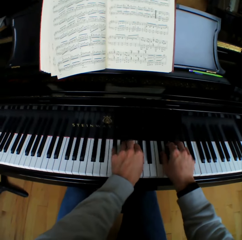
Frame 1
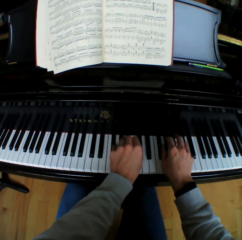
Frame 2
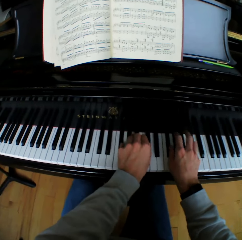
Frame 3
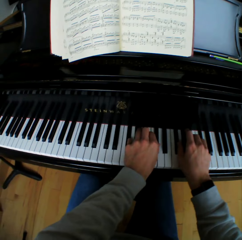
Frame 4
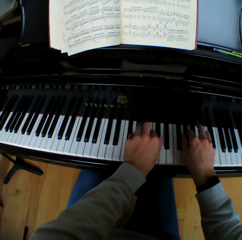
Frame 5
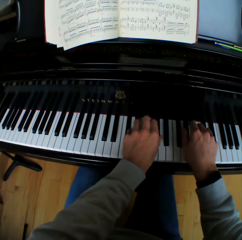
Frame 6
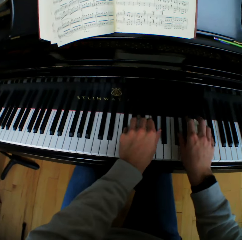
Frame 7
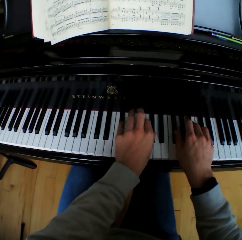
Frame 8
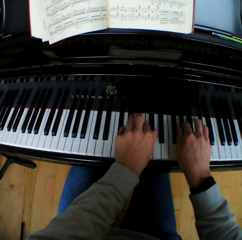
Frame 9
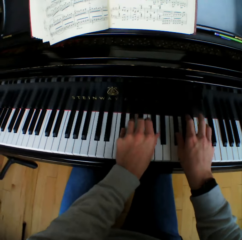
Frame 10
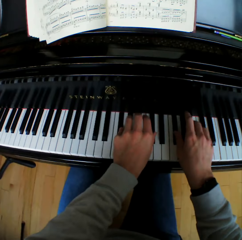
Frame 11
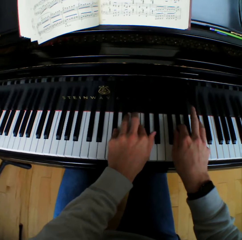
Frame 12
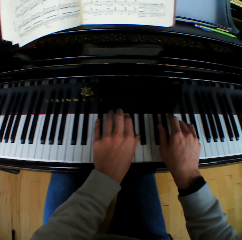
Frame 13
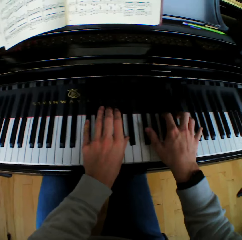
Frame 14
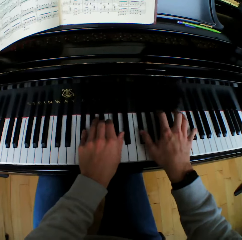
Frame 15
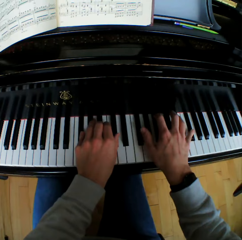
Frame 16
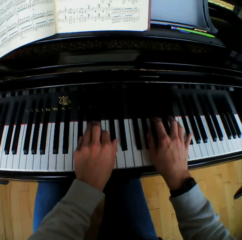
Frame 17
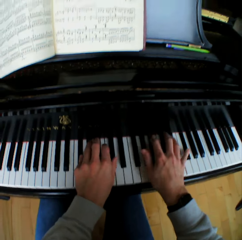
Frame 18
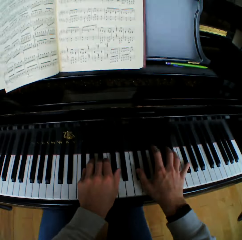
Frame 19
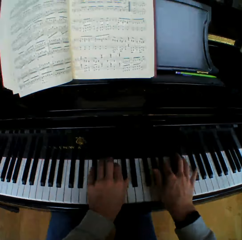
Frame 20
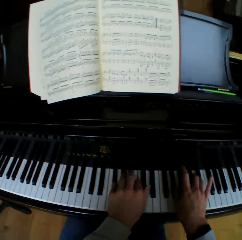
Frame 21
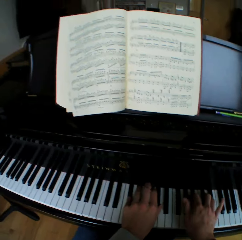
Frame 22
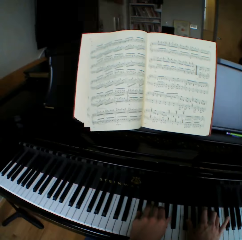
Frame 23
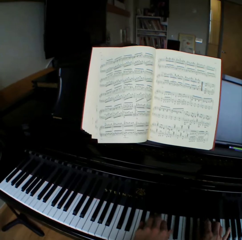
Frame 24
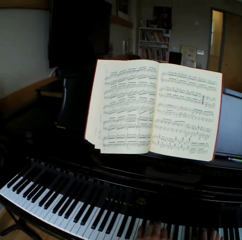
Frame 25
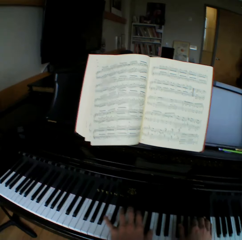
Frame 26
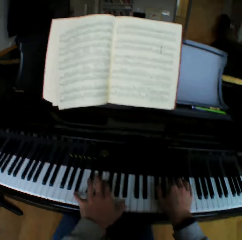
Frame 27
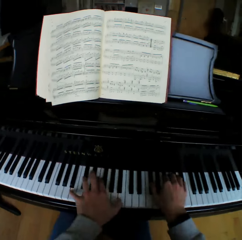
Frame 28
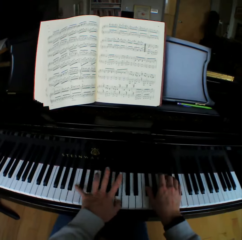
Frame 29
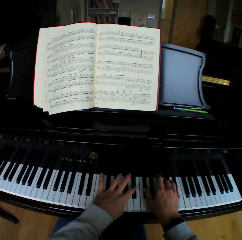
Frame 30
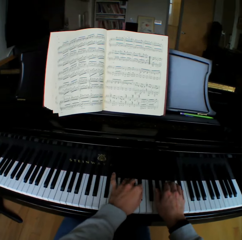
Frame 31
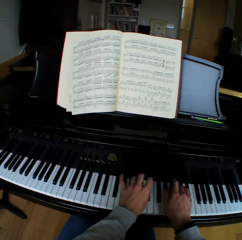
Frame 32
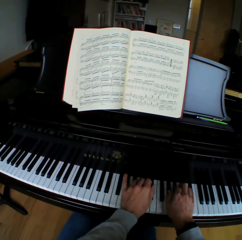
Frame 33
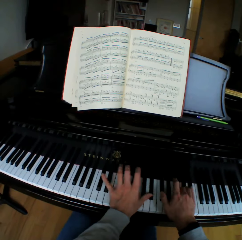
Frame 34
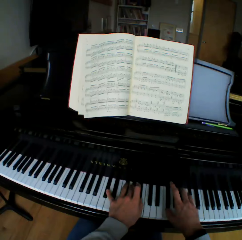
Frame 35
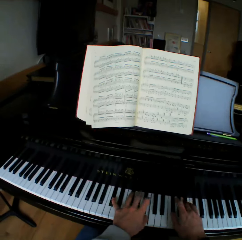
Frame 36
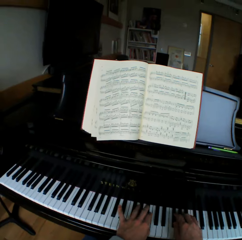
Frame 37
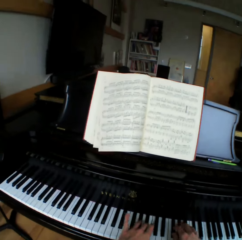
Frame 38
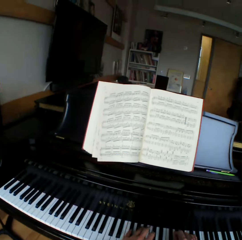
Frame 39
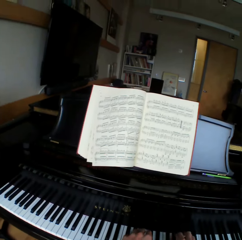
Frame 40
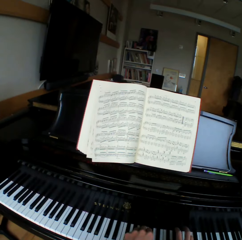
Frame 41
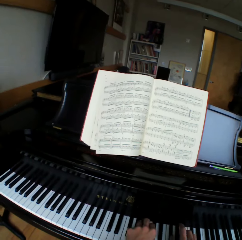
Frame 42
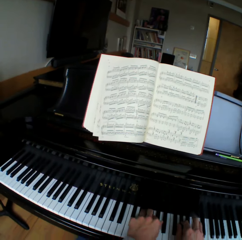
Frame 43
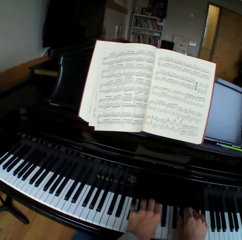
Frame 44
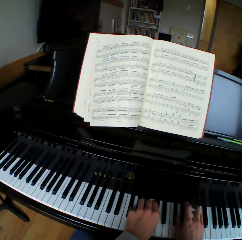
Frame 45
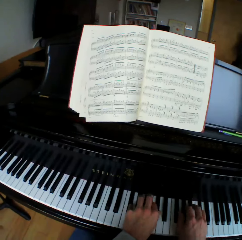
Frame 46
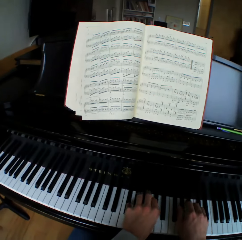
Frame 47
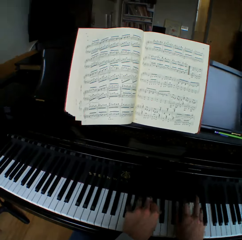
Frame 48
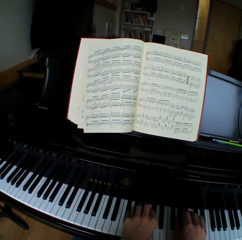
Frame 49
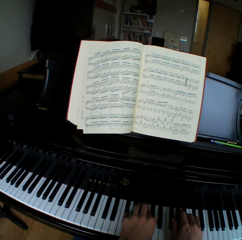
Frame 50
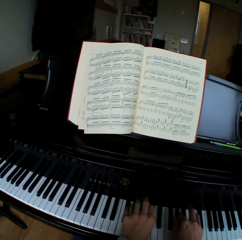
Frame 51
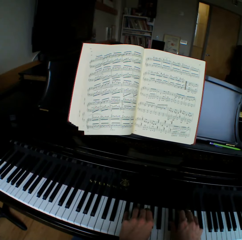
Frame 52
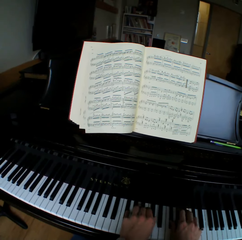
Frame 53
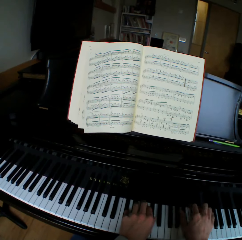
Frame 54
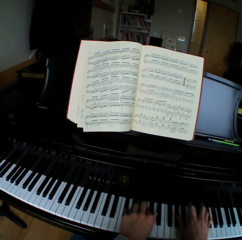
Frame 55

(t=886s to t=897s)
The camera wearer looks at the book. They play the piano.

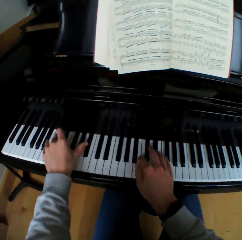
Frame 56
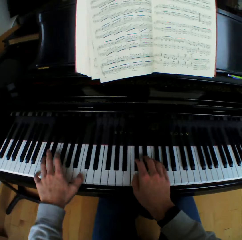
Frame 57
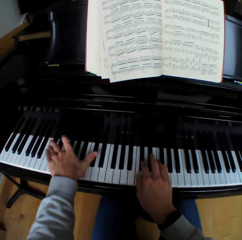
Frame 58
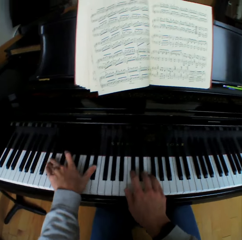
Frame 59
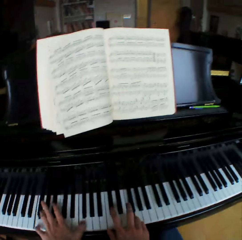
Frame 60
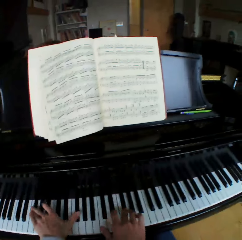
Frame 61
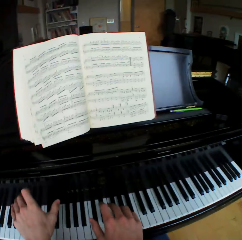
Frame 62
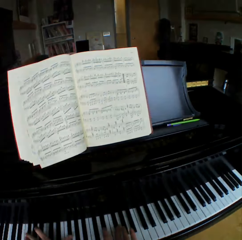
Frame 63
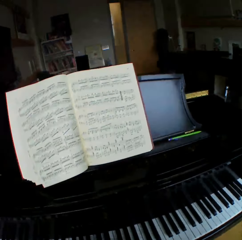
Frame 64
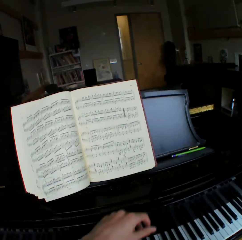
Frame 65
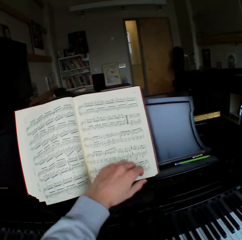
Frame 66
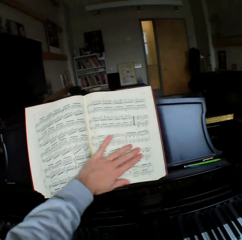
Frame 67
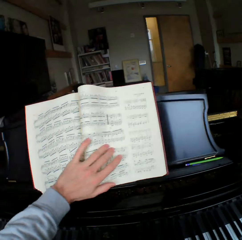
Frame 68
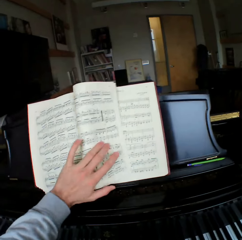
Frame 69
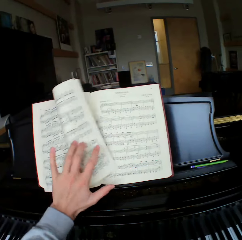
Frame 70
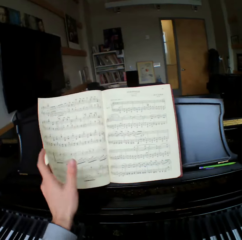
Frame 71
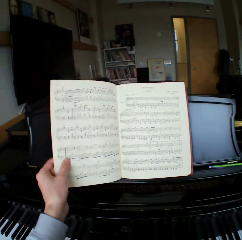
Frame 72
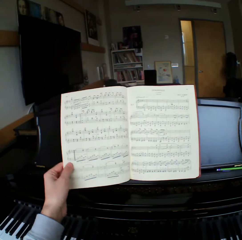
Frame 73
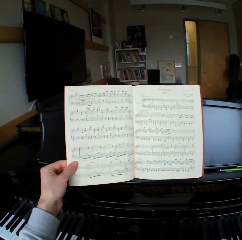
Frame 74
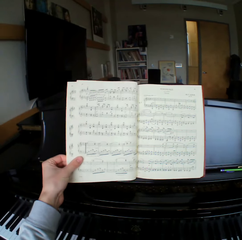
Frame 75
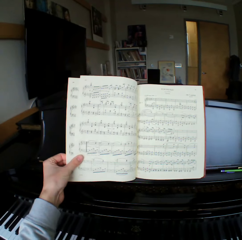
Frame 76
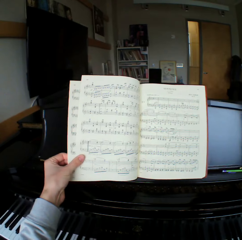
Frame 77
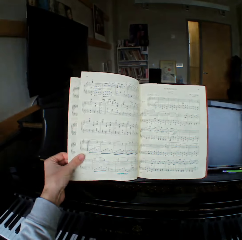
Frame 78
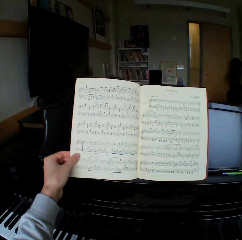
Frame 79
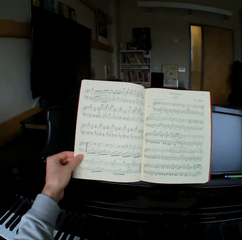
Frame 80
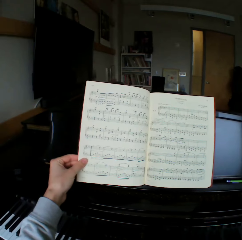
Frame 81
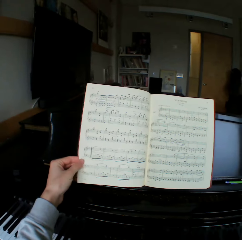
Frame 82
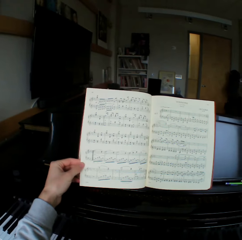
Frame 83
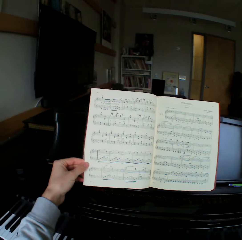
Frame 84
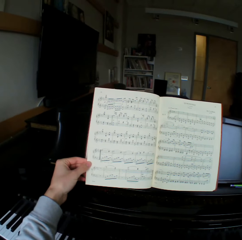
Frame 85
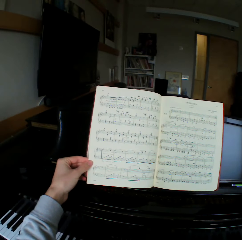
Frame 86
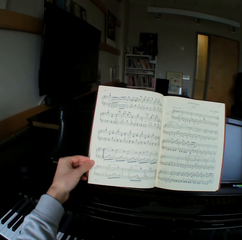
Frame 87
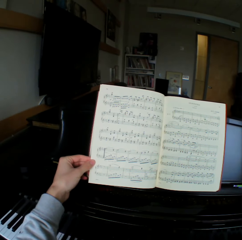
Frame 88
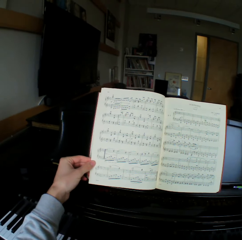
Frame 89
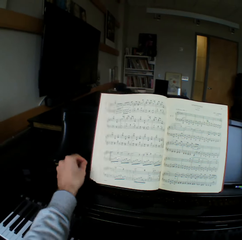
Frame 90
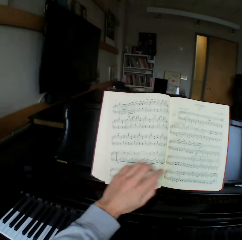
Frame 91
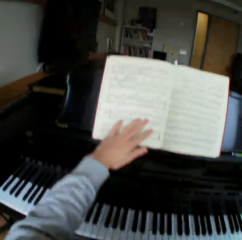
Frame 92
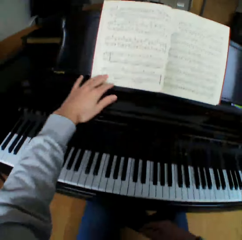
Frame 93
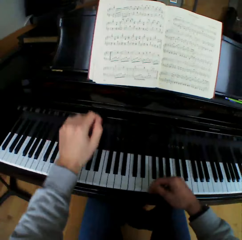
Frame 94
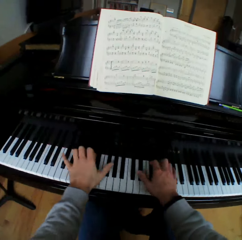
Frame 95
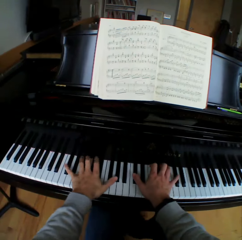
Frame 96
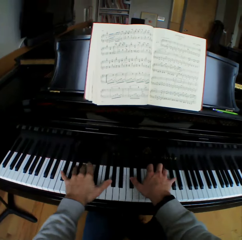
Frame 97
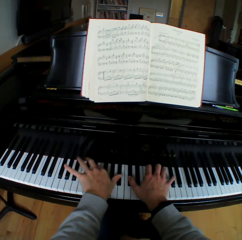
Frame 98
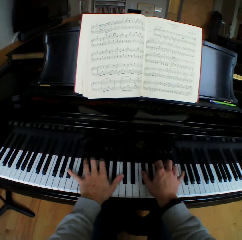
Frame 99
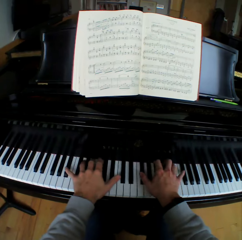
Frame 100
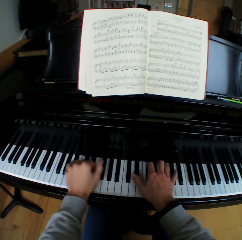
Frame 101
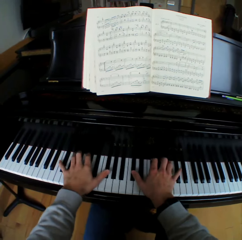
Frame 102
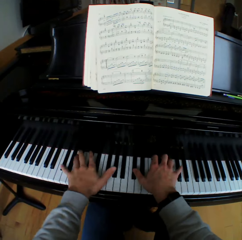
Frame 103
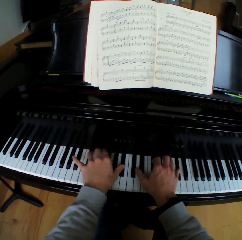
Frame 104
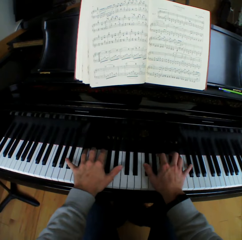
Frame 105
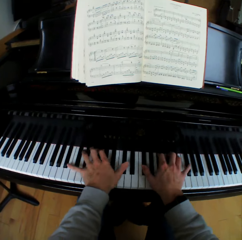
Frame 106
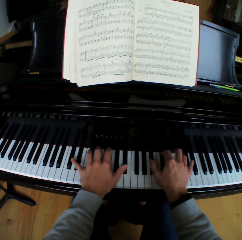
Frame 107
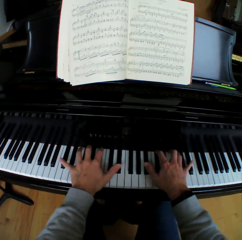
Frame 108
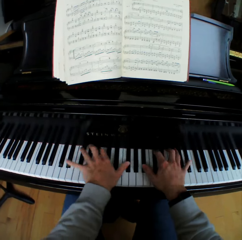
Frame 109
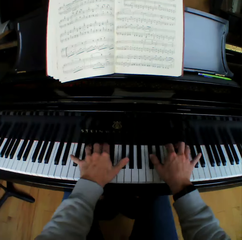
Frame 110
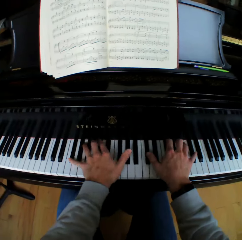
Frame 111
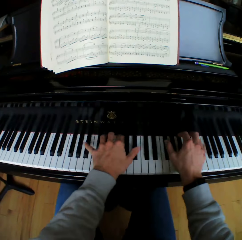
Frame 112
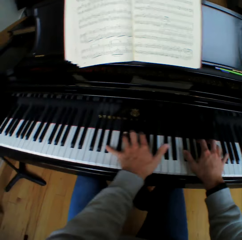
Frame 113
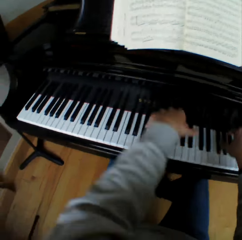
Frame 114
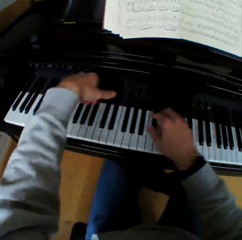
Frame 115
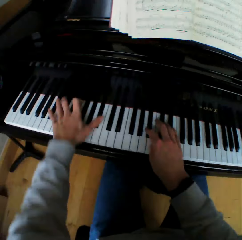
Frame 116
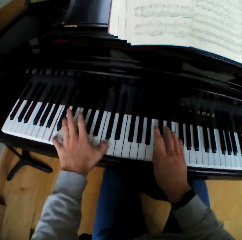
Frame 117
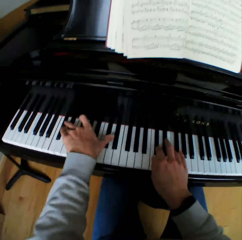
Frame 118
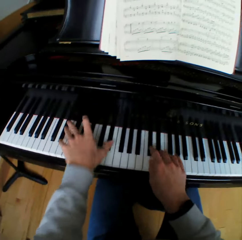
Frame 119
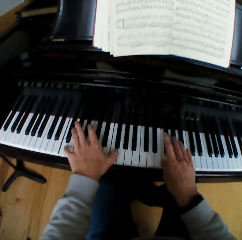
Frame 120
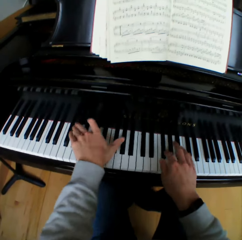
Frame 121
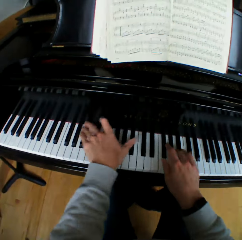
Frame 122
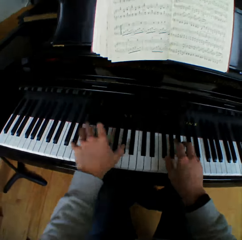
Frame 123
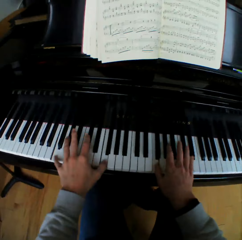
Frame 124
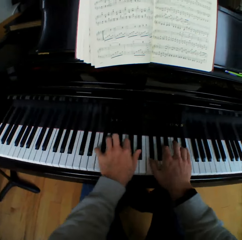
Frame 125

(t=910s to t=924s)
The camera wearer takes both hands off the piano. He flips a music note sheet to the left with his left hand. He reads the book. He plays the piano with both hands.

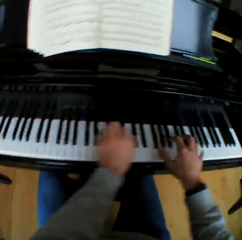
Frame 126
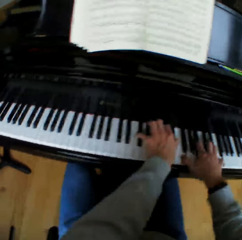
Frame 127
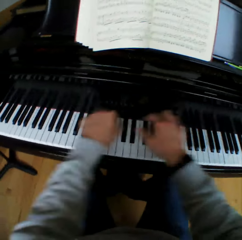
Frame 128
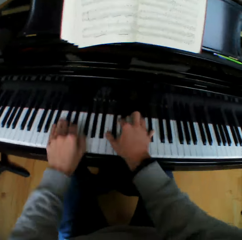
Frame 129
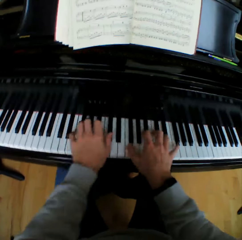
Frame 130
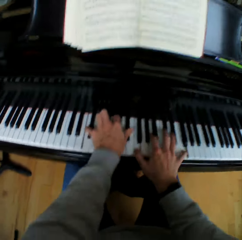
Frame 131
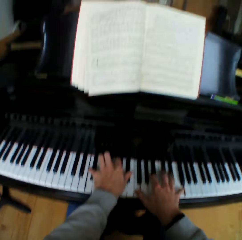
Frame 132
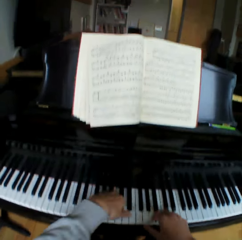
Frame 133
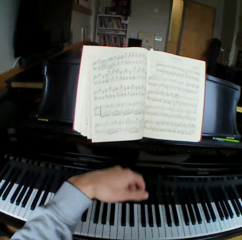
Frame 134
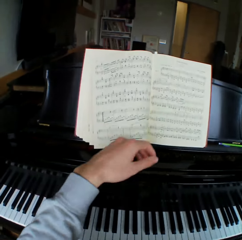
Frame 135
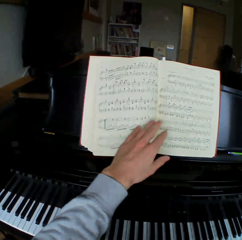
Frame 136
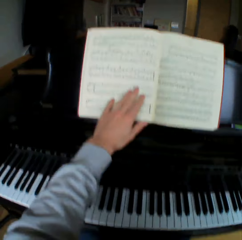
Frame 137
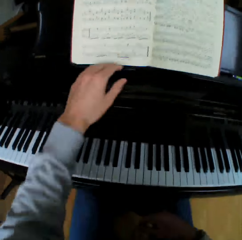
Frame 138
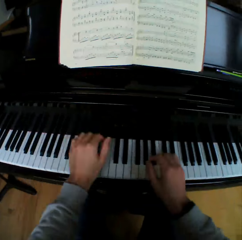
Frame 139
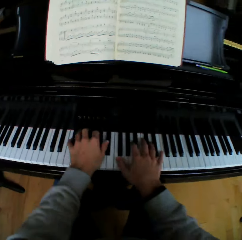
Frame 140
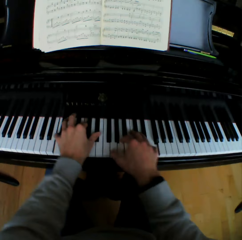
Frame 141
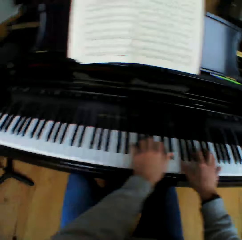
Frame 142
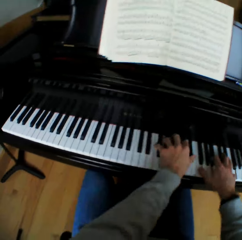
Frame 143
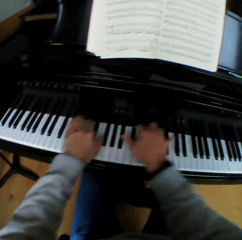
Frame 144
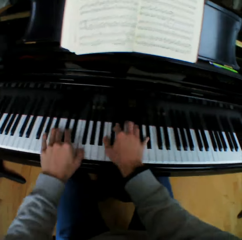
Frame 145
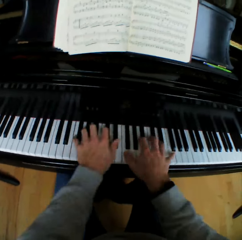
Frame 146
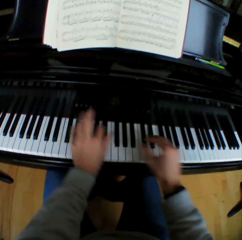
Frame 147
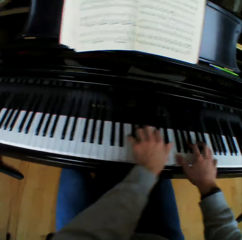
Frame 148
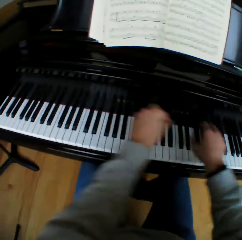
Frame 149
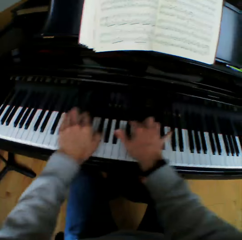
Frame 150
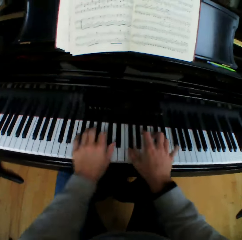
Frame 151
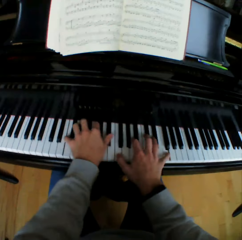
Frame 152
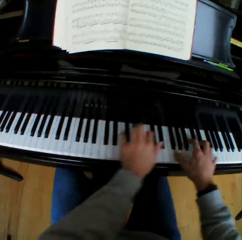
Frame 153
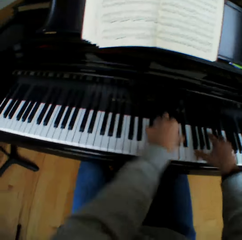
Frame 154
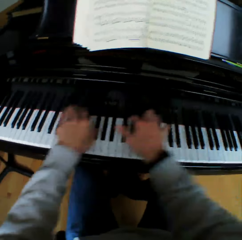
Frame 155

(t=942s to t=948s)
The camera wearer adjusts the music note sheet with his left hand. He looks at the book. He plays the piano with both hands.
